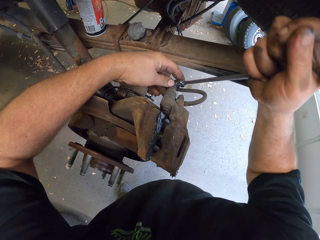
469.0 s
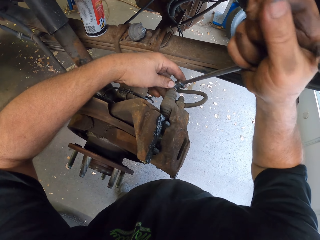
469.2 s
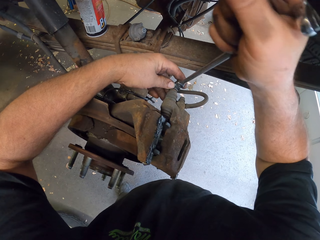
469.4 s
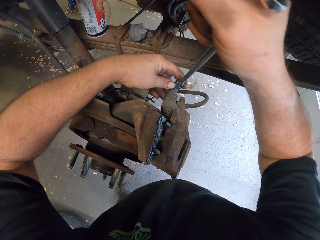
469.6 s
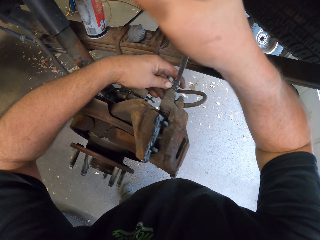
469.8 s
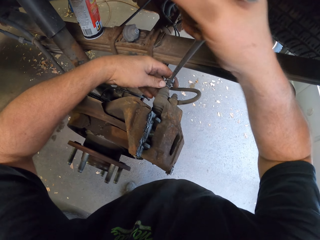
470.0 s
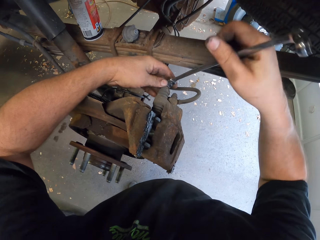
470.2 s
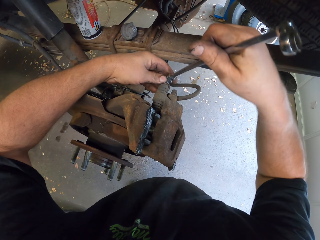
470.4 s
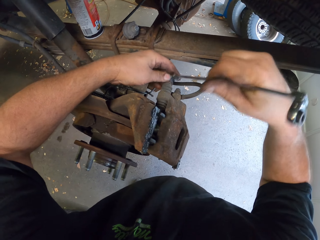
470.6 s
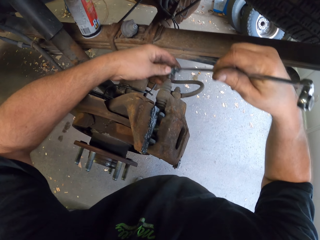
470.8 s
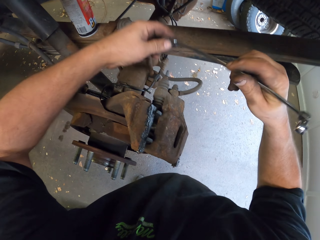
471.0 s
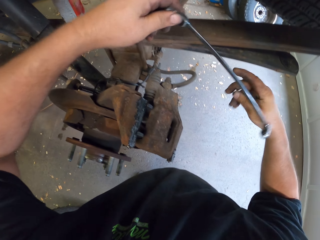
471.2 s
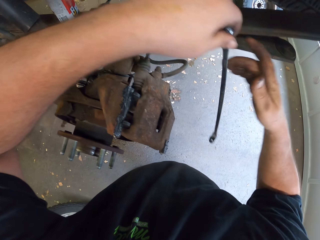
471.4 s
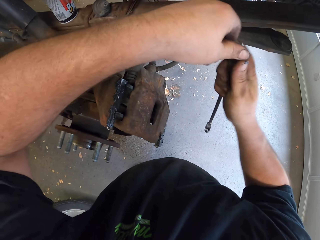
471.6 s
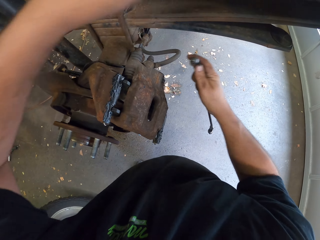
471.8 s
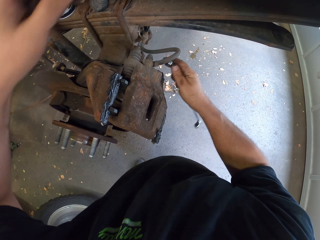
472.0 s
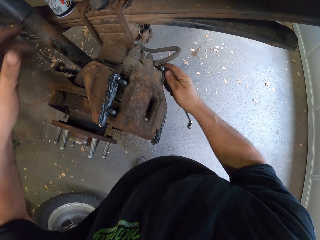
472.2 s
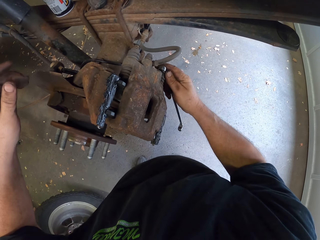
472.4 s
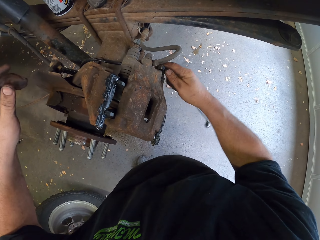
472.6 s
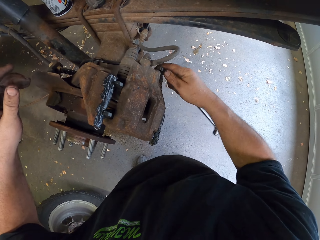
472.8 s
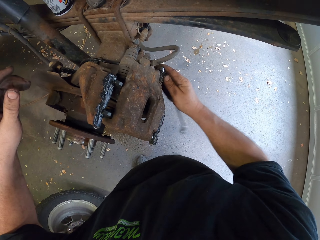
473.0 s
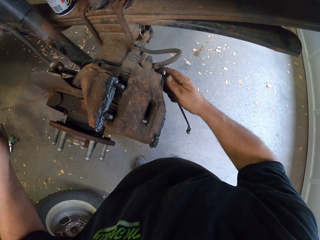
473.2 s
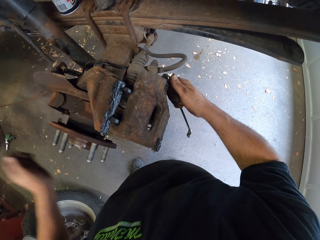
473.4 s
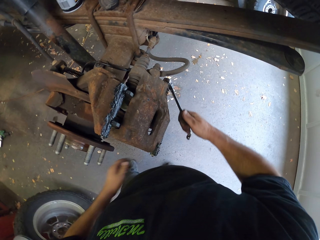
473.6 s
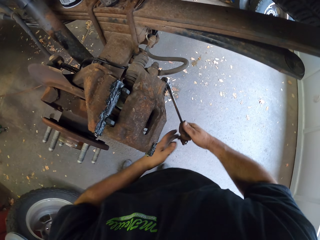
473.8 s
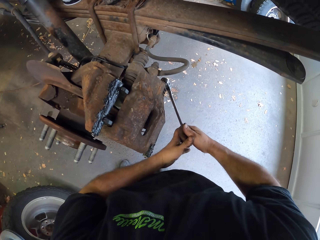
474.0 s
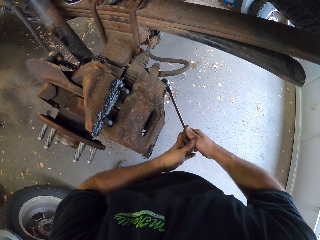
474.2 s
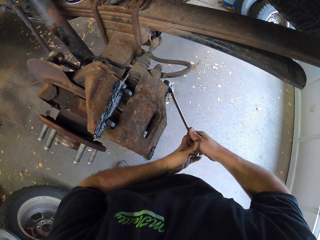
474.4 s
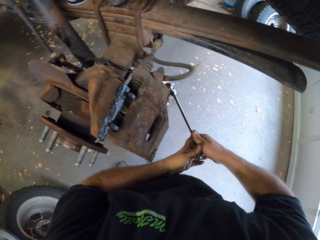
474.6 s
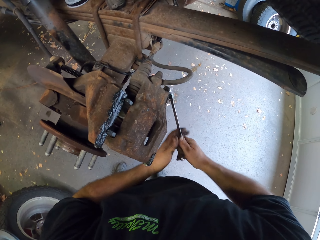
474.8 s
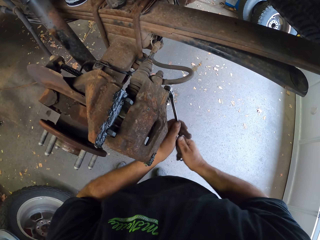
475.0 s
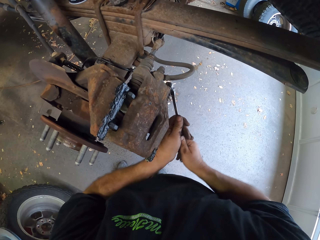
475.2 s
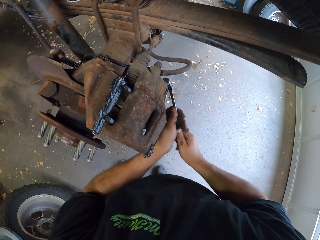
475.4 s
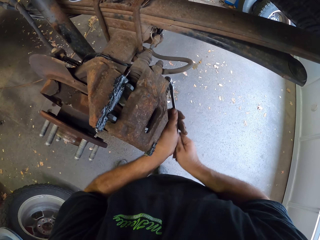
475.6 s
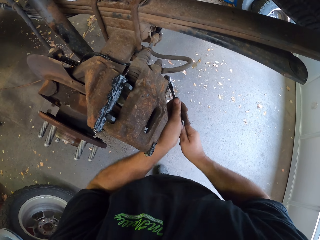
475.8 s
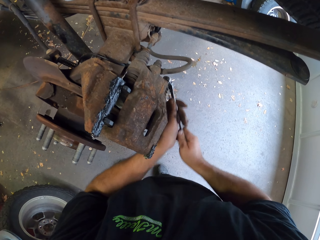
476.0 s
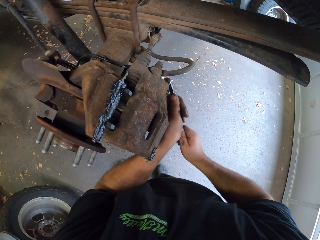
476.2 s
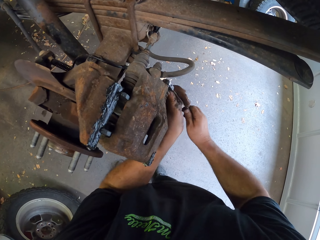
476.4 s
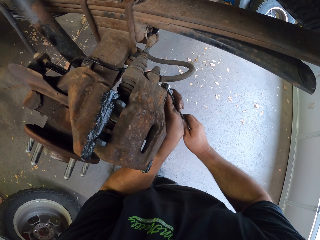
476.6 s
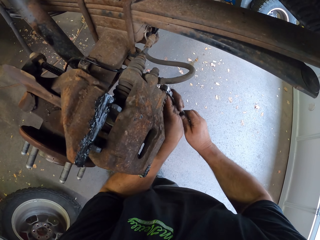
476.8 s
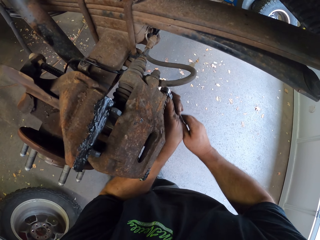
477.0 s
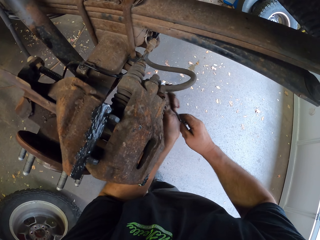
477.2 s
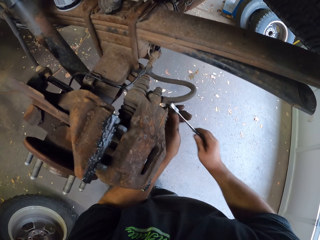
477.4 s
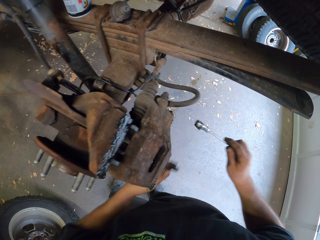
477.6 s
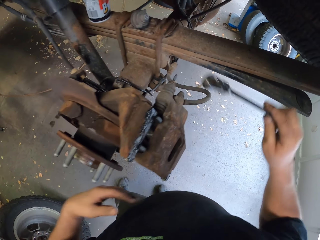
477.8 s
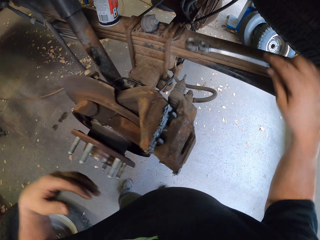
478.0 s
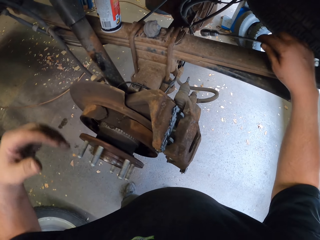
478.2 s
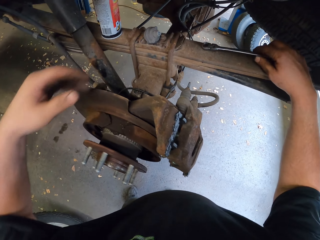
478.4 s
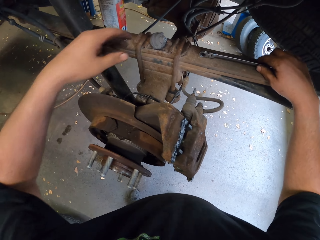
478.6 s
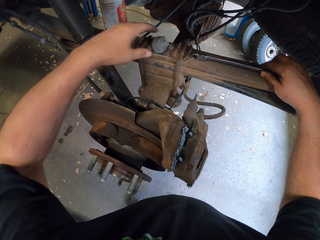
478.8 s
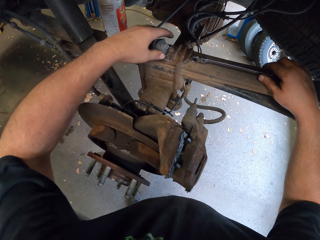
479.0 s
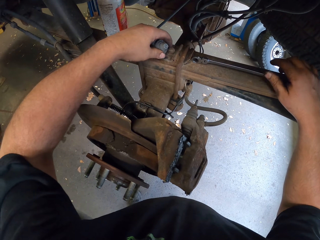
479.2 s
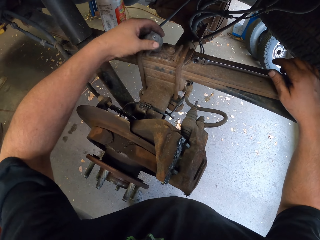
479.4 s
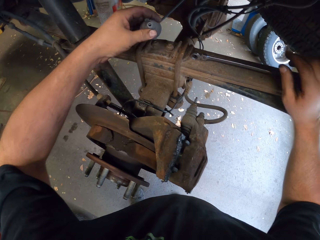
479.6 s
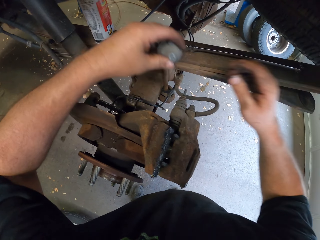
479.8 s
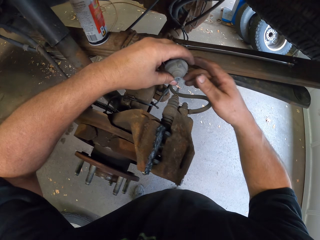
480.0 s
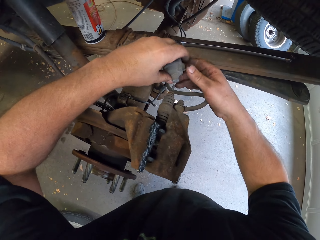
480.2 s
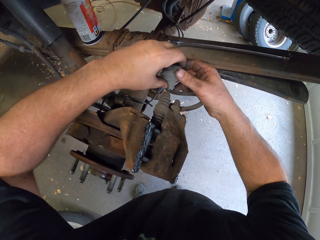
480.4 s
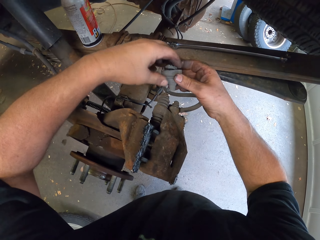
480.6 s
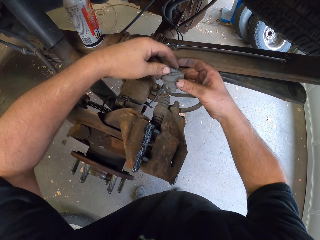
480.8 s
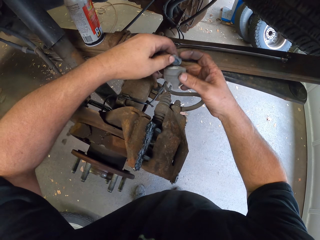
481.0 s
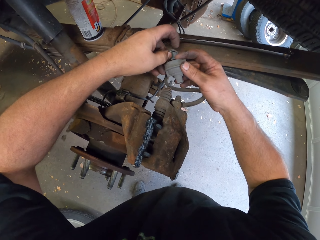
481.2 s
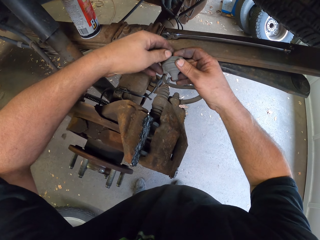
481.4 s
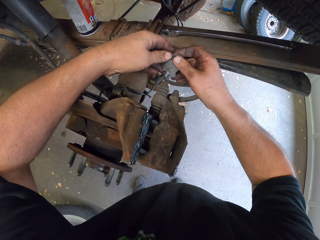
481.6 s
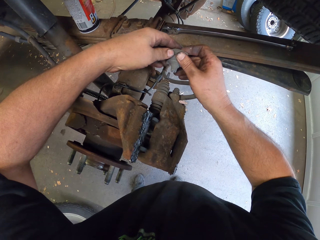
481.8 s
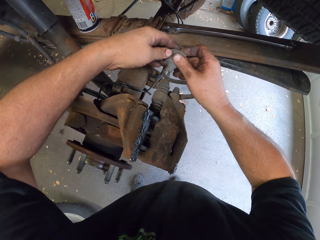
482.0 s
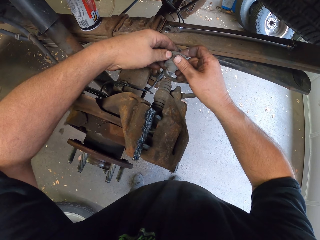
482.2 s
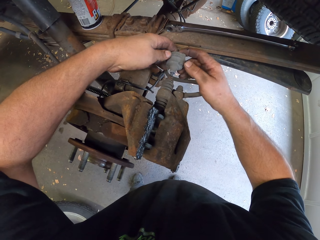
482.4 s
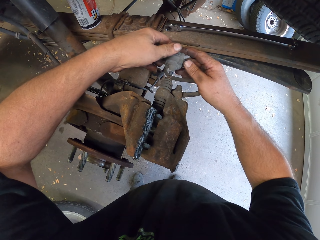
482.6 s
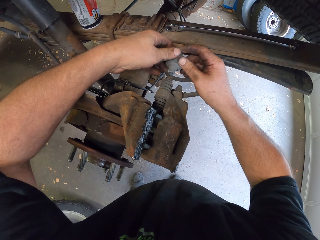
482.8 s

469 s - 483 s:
The camera wearer fastens a bolt with a spanner. They put the spanner on the leaf springs. They pick up the bleeder valve from the car frame. They fix the bleeder valve in the bleeder screw.

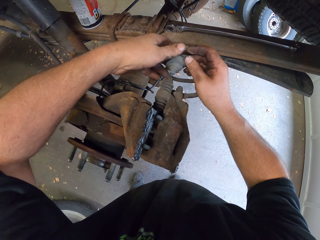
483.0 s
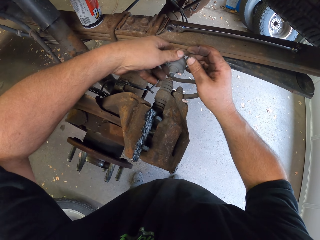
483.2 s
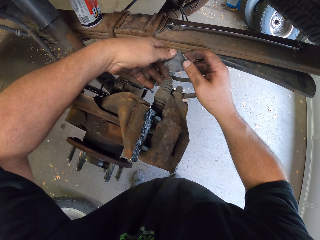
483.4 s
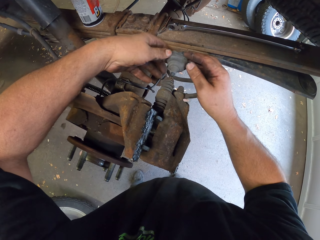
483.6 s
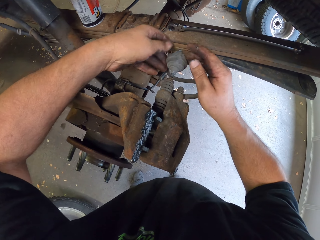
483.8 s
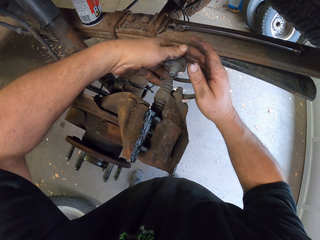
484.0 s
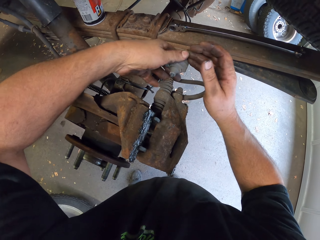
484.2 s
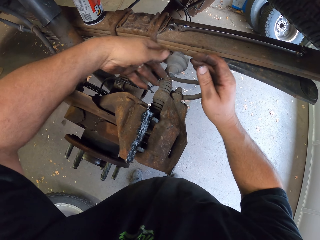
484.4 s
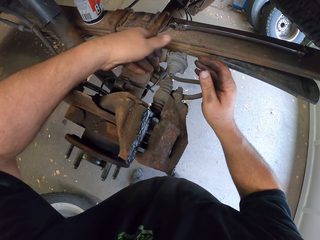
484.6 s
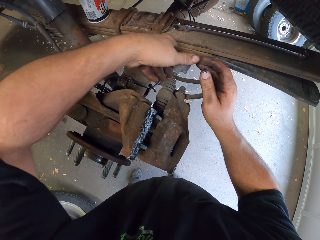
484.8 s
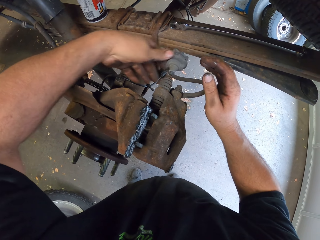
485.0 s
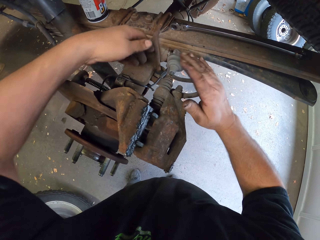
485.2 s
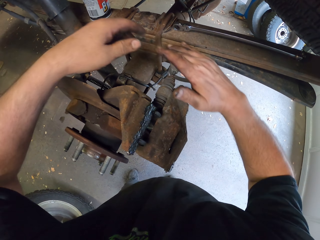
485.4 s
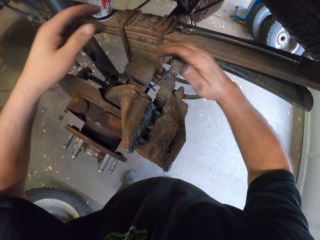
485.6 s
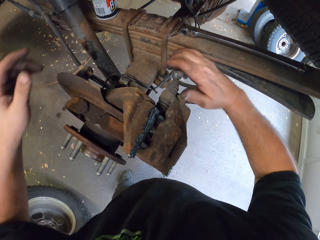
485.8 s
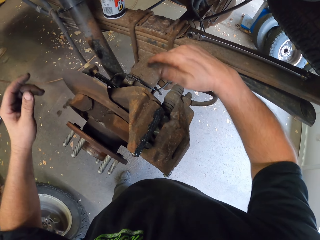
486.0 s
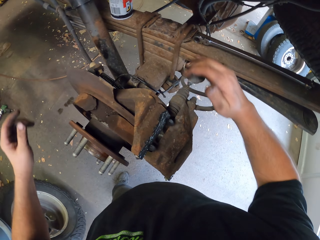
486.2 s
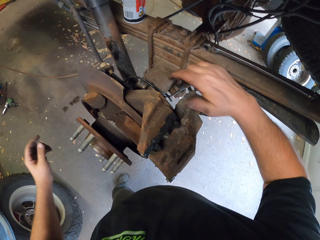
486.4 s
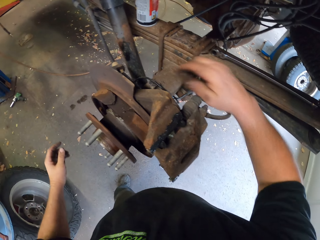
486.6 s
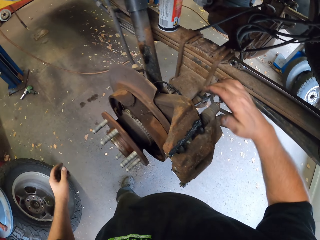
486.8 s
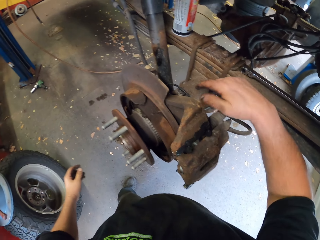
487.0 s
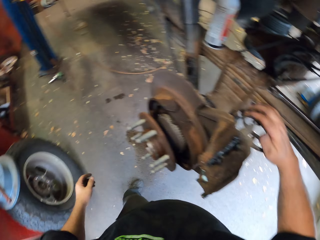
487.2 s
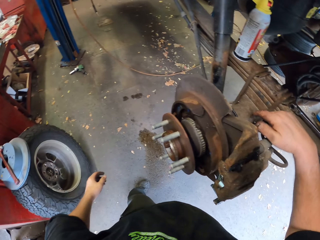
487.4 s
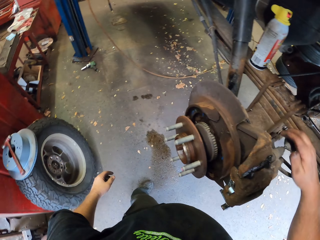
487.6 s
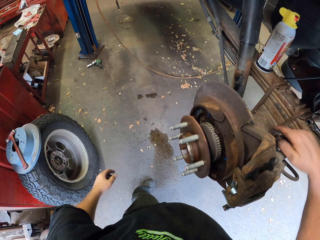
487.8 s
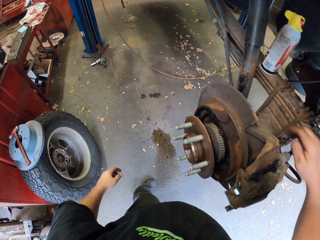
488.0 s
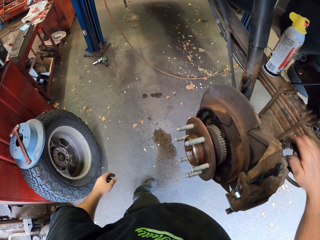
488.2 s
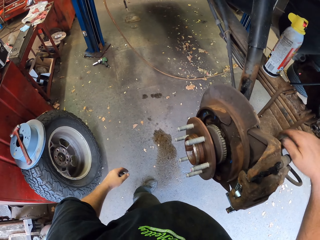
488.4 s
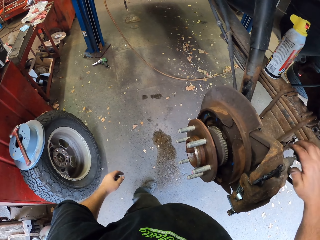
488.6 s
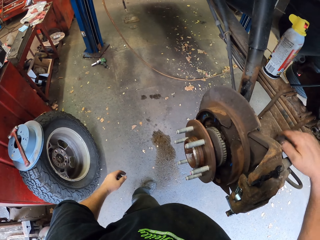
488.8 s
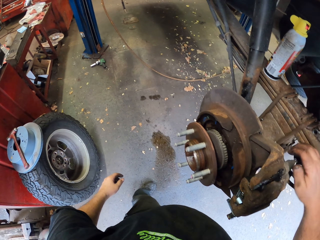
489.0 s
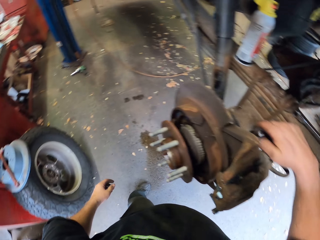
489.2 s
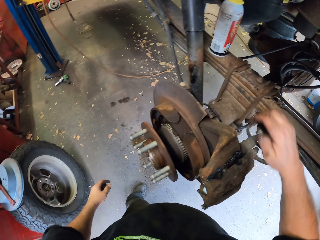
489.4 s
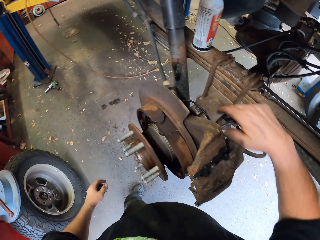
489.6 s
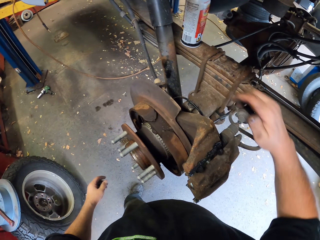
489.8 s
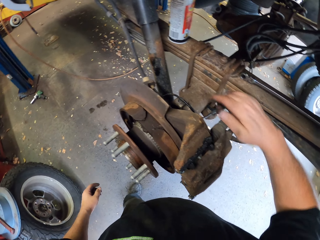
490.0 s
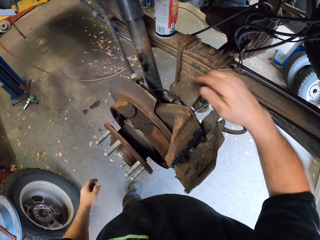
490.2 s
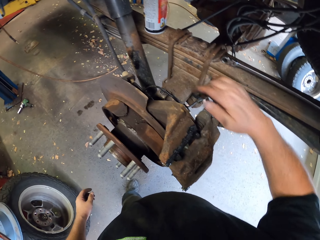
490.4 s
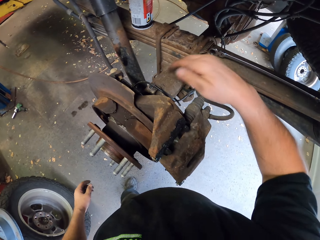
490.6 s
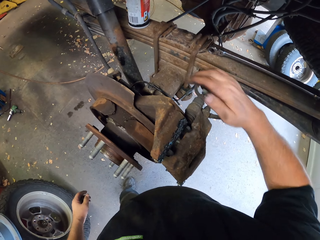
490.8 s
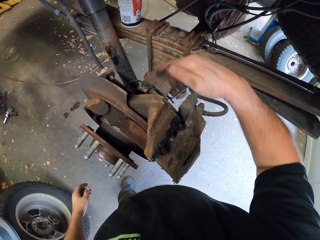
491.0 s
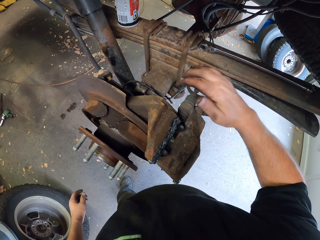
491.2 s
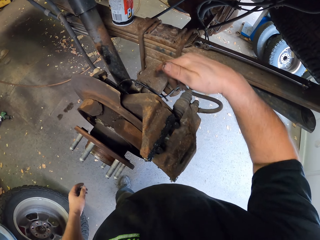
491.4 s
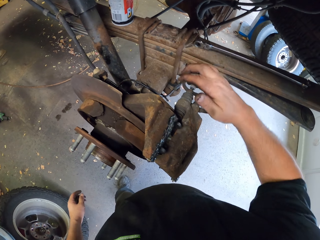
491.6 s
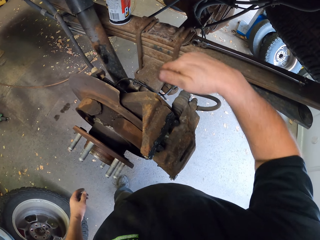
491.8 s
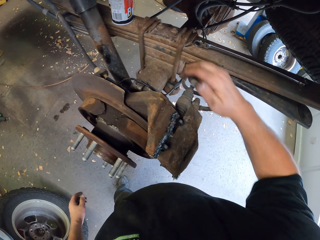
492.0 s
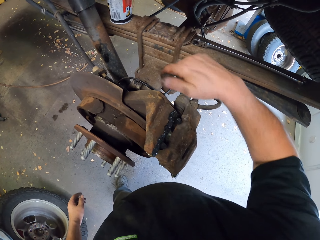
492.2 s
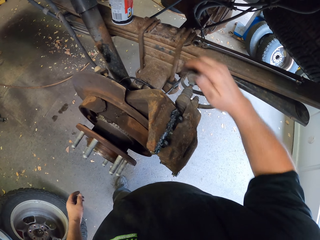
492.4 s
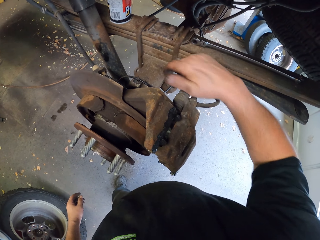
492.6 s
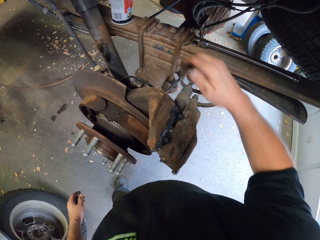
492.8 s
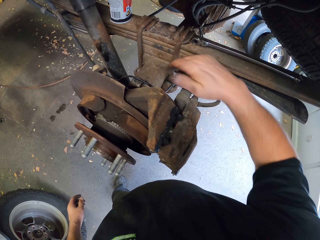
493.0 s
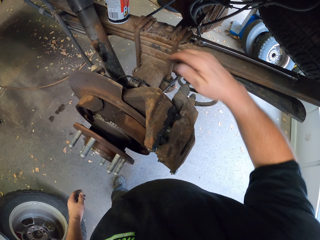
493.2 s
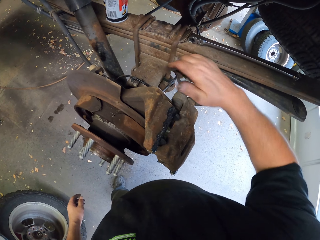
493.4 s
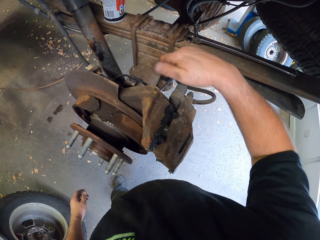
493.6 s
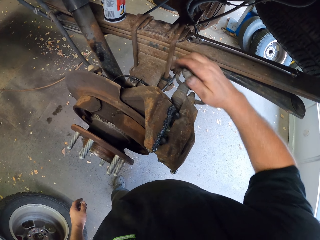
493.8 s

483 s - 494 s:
The camera wearer fastens the brake rotor. They turn around. They fasten the brake rotor.
